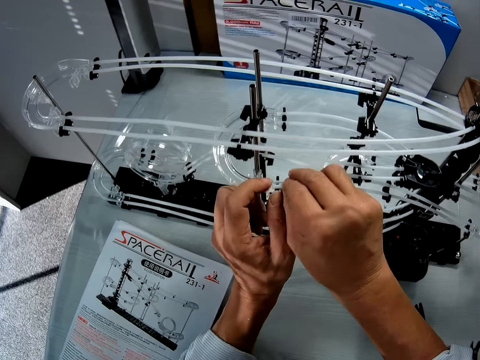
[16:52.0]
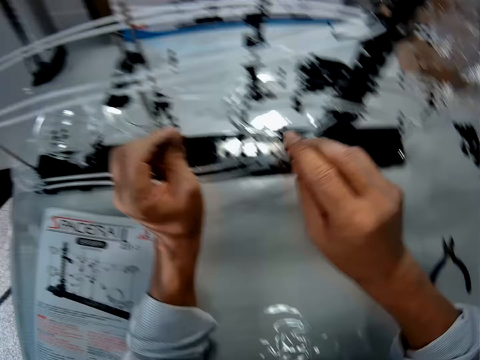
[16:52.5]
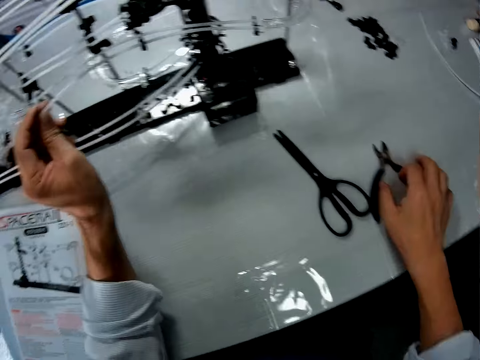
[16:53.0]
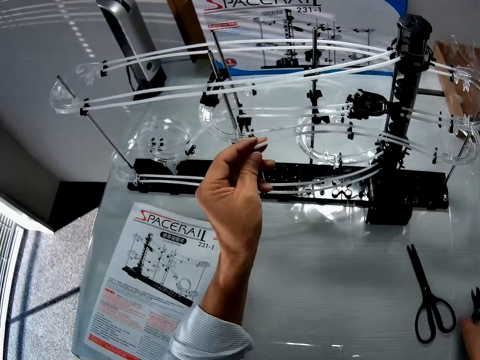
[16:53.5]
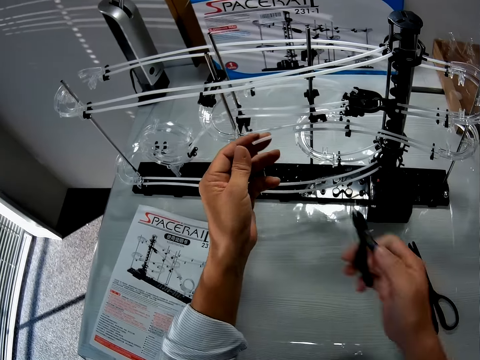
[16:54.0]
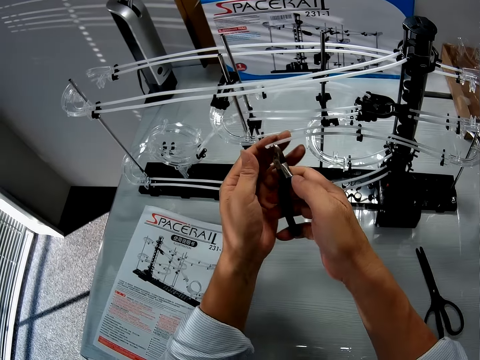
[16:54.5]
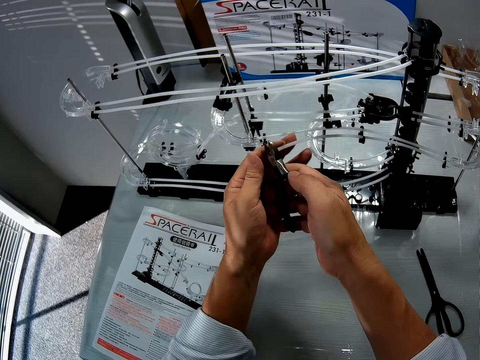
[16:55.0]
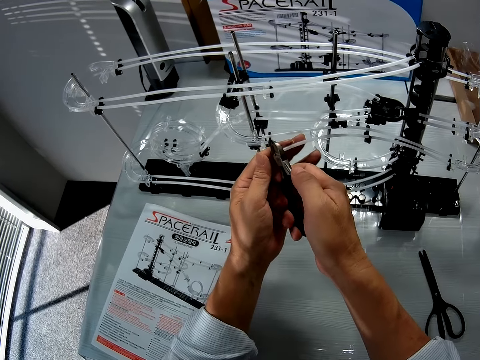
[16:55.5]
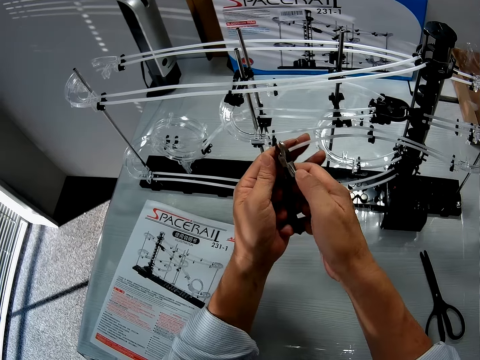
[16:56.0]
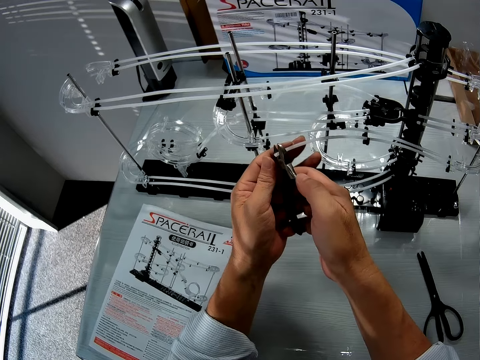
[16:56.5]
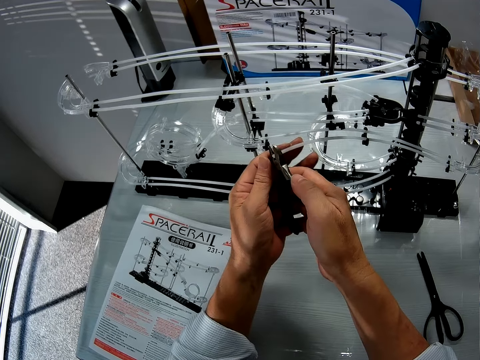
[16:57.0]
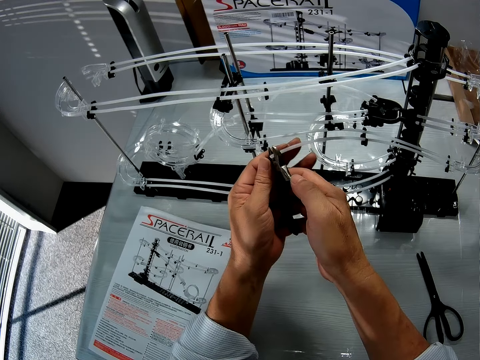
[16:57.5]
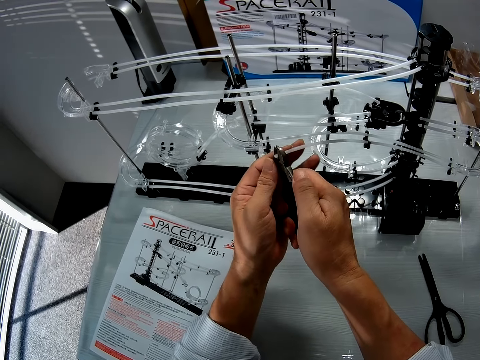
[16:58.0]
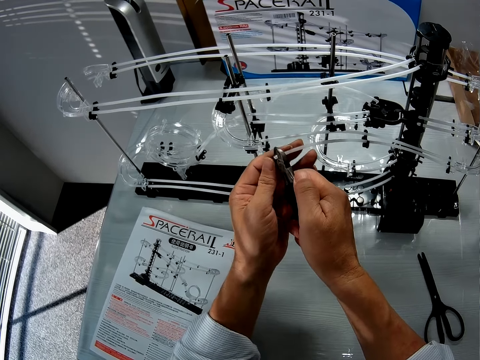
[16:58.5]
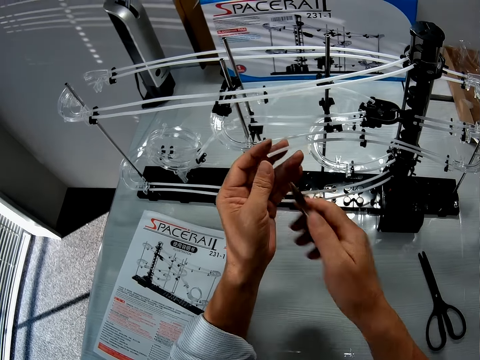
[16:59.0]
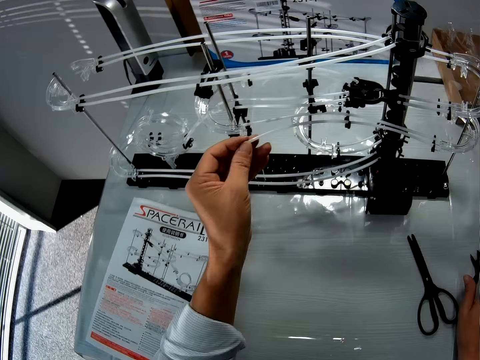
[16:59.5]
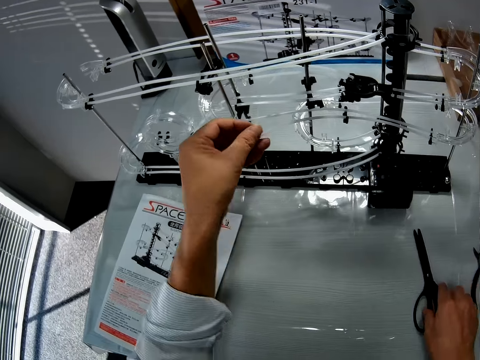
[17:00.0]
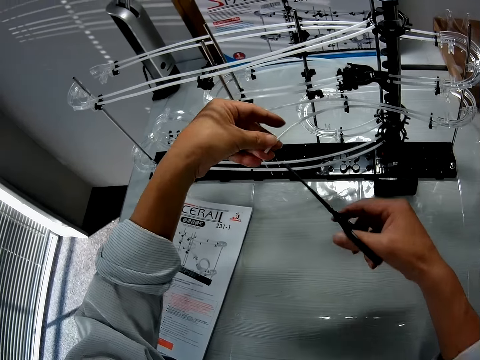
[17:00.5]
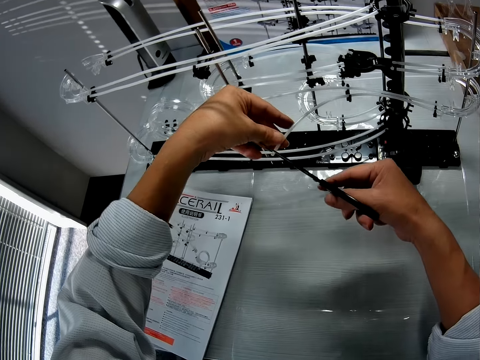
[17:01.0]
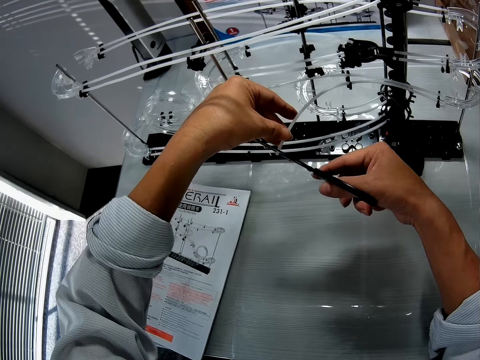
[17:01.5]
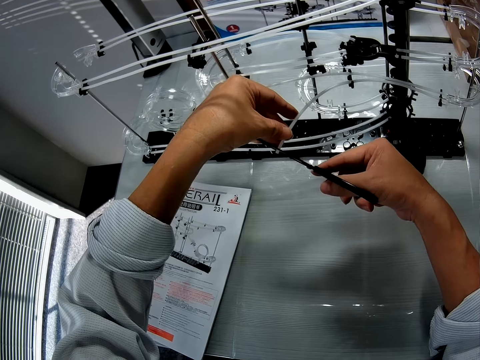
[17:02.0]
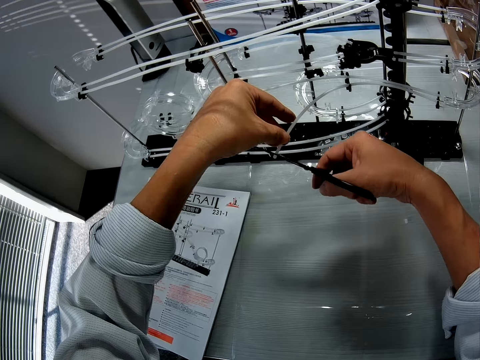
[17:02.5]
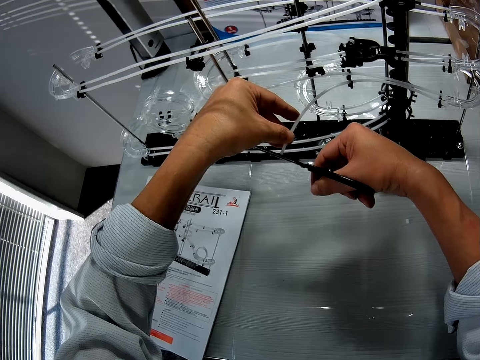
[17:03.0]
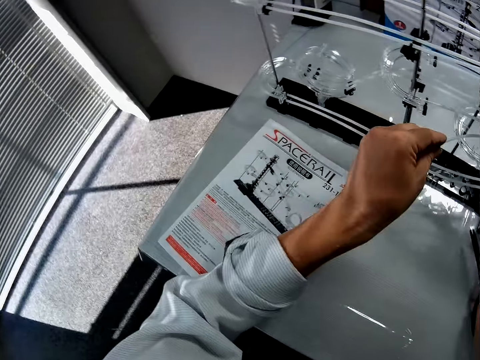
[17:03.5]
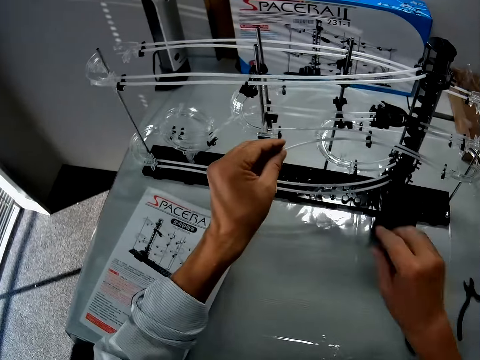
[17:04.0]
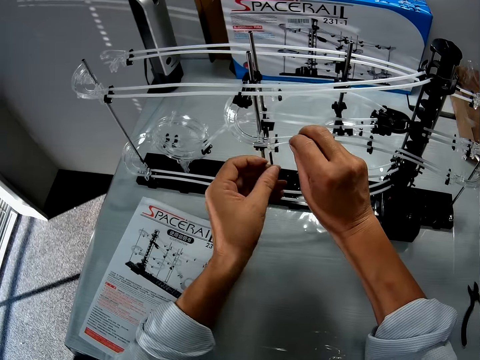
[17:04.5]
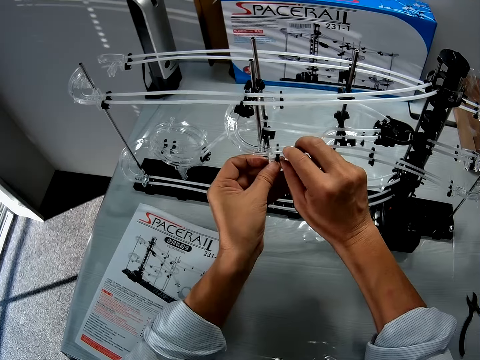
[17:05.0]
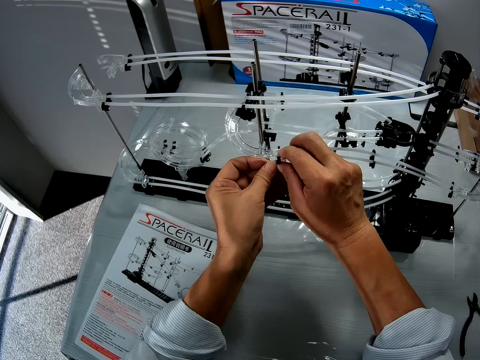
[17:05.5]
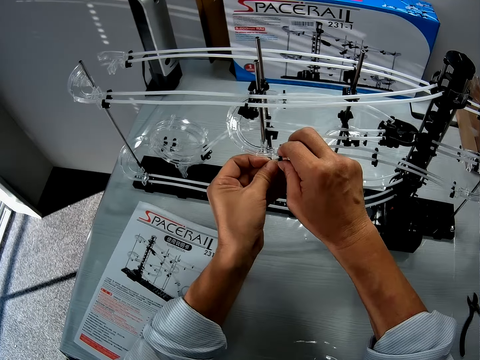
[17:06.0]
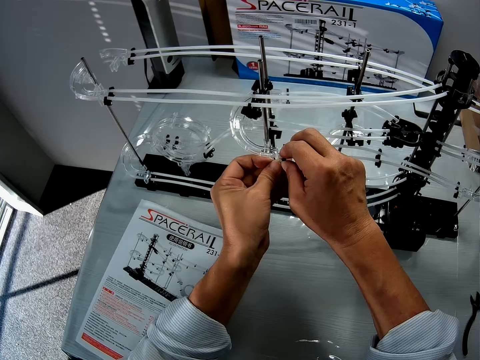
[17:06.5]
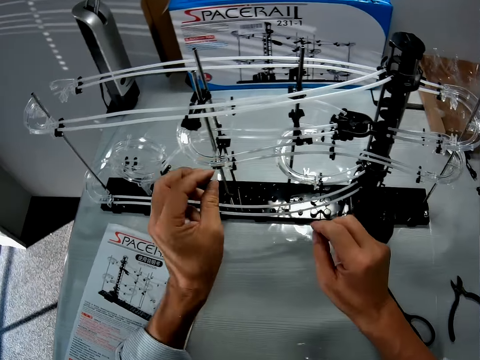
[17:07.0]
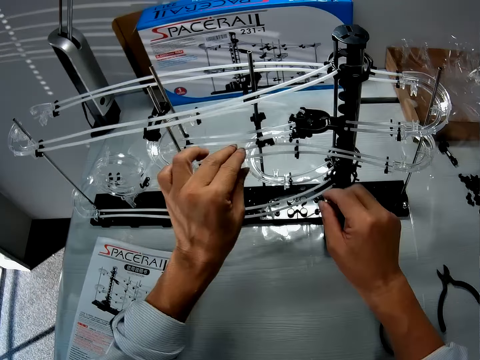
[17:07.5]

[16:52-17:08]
The camera wearer removes the standard rail from a rail stand. They pick pliers from the table. They cut the standard rail with the pliers. They place the pliers on the table. They pick a pair of scissors from the table. They cut the standard rail with the pair of scissors. They place the pair of scissors on the table. They make adjustments to the roller coaster toy and fit the standard rail on the rail stand.

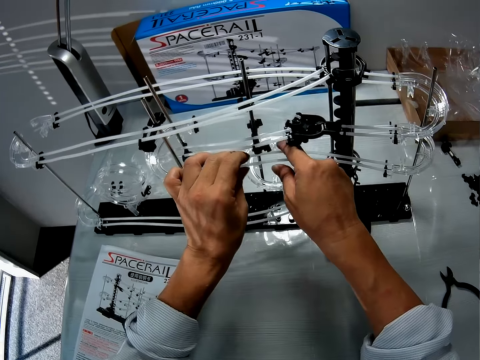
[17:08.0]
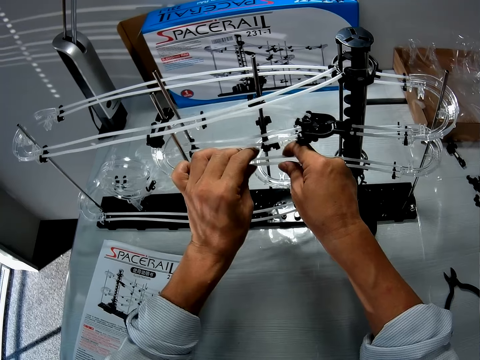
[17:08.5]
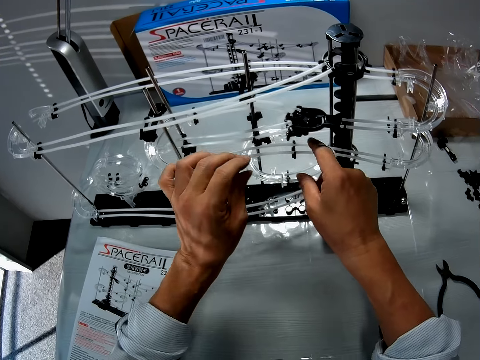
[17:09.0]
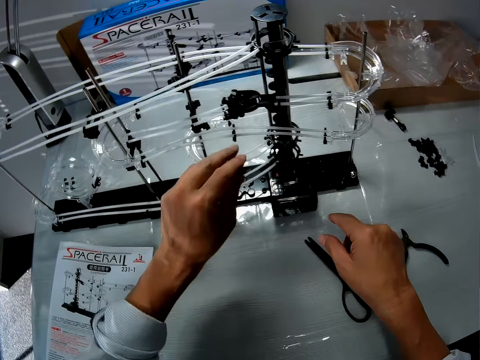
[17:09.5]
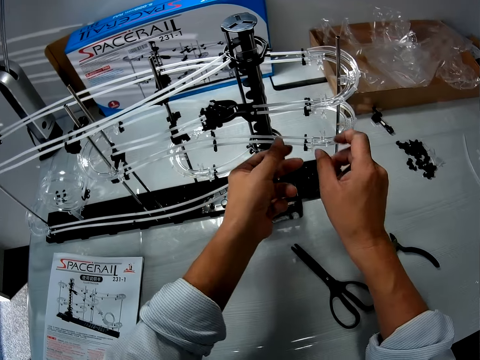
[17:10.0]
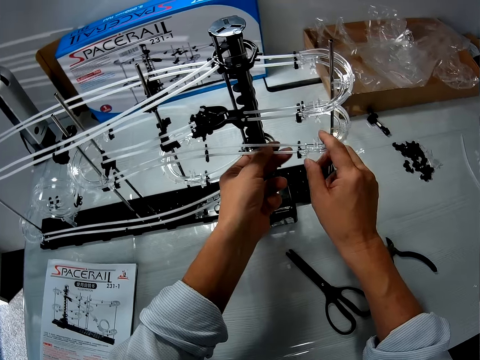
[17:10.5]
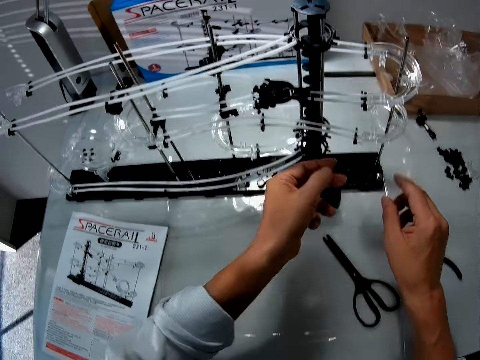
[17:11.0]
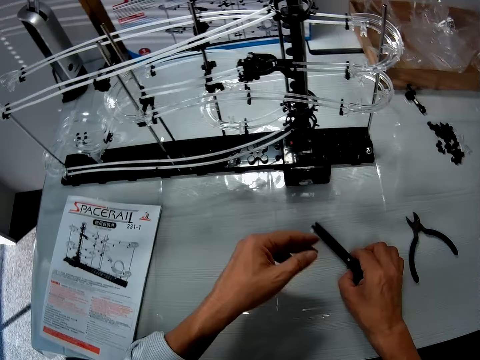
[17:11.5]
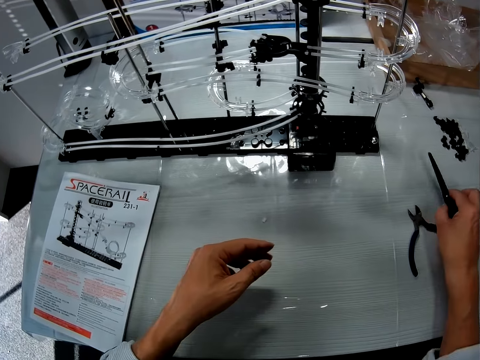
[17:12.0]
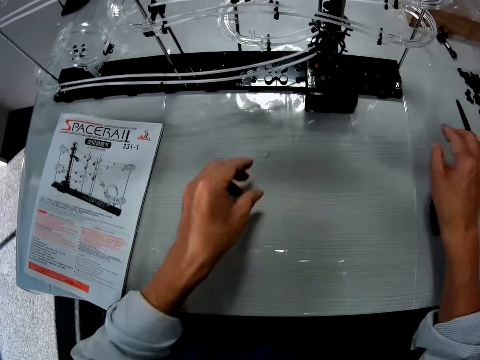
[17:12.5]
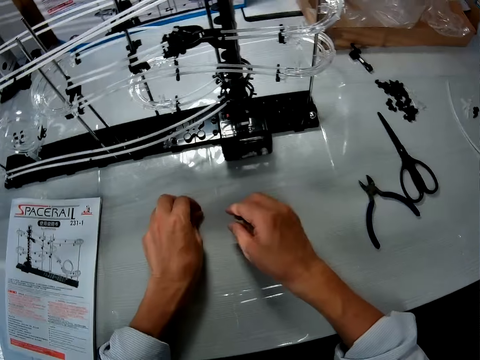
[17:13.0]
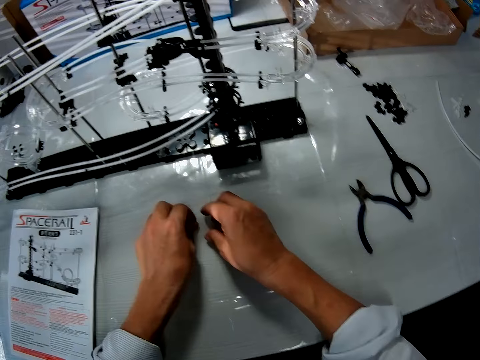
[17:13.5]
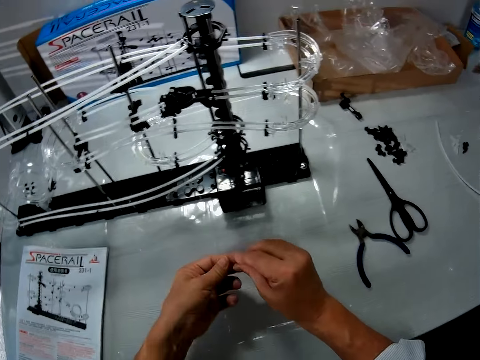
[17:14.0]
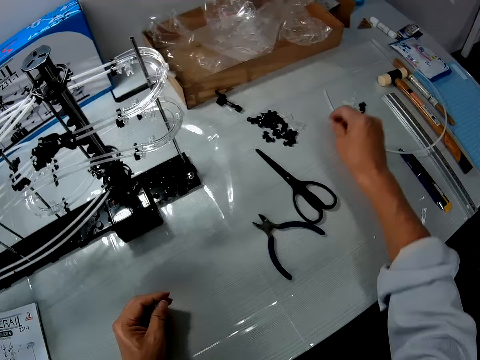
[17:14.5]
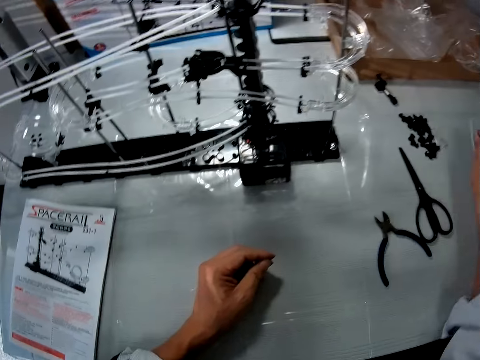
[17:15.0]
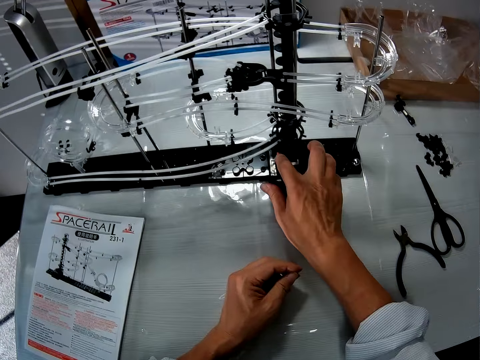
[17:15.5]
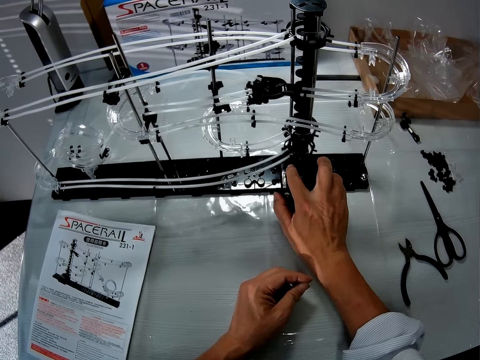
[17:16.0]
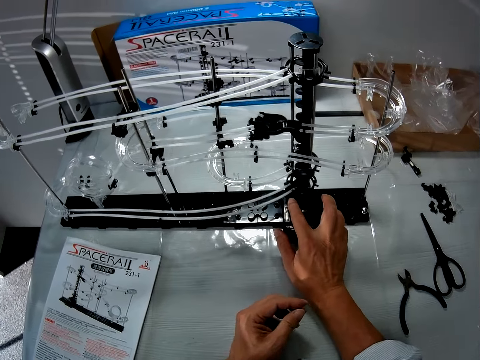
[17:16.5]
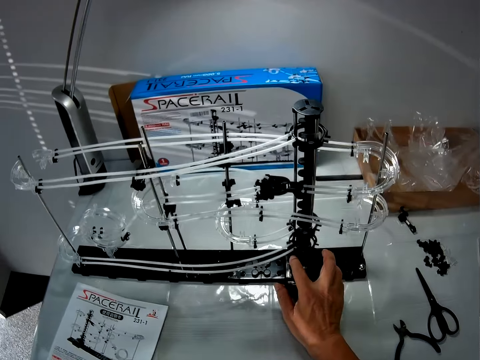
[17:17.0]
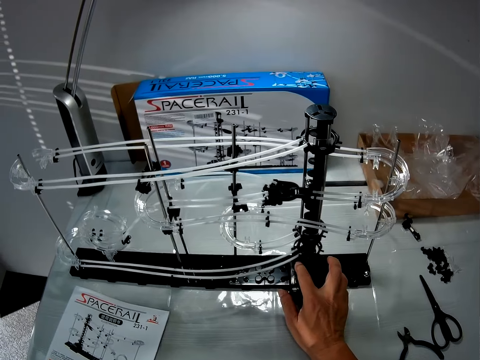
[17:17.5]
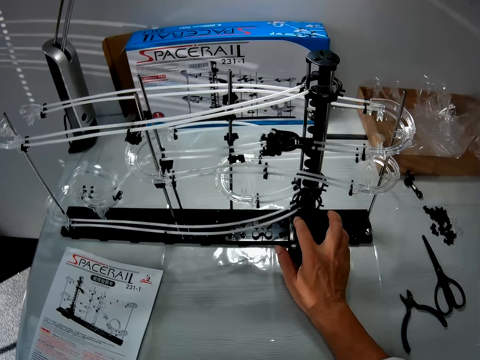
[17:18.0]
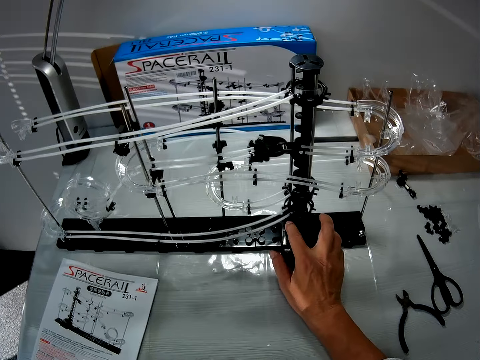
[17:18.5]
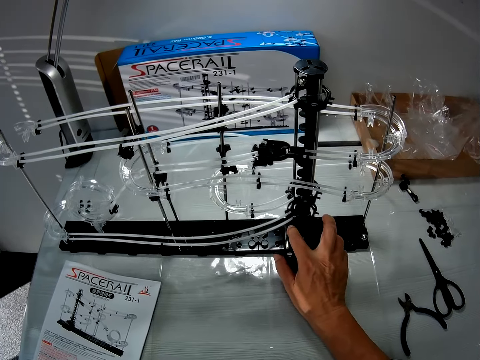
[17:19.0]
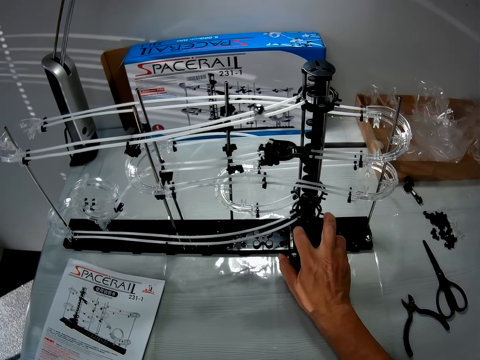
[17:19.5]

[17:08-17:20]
The camera wearer adjusts the standard rails. They pick a pair of scissors from the table, place the pair of scissors on the table, pick the standard rail pieces from the table, and place the standard rail pieces on the table. They turn on the roller coaster toy. They look at the space rail.
